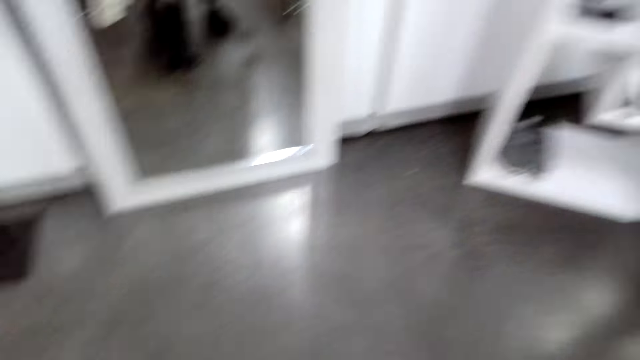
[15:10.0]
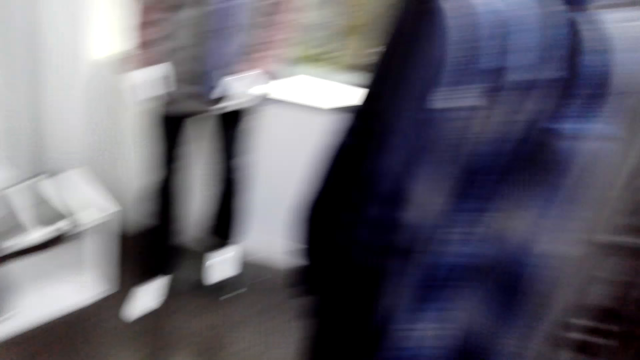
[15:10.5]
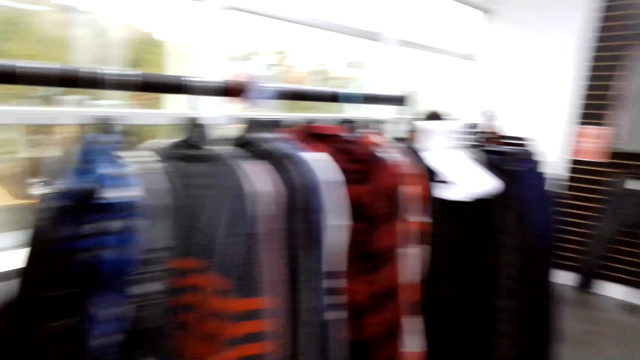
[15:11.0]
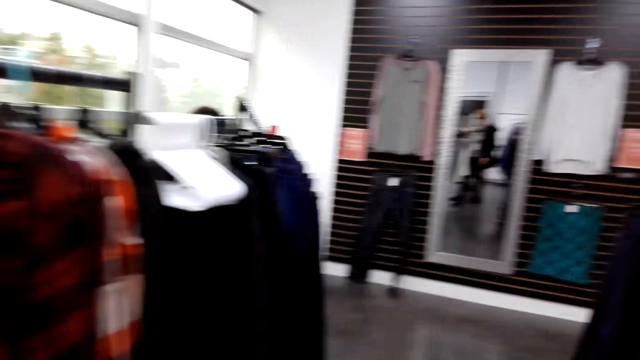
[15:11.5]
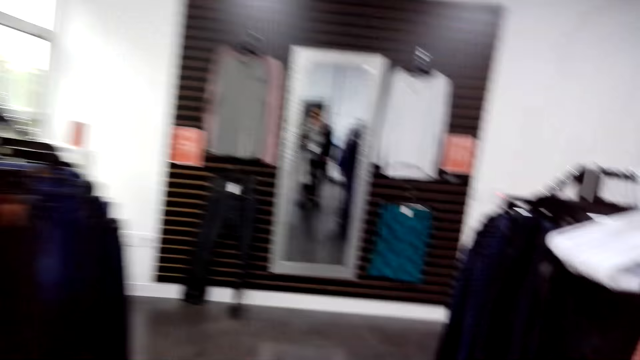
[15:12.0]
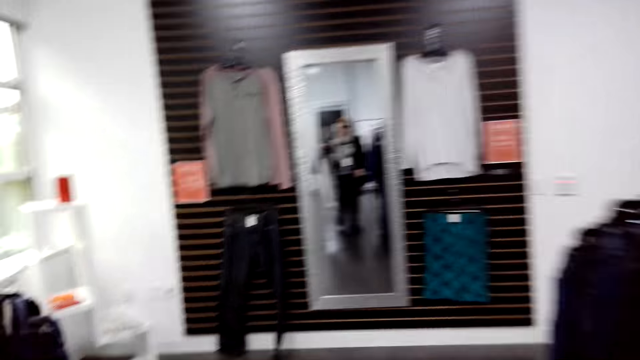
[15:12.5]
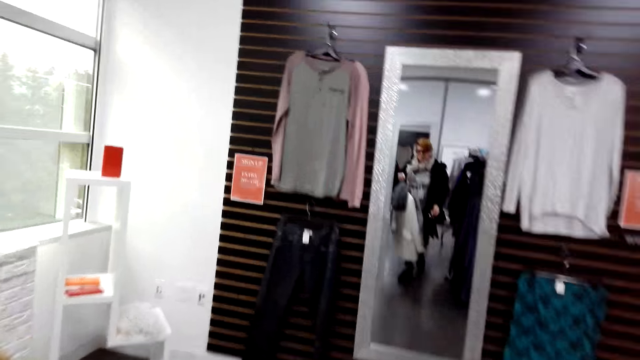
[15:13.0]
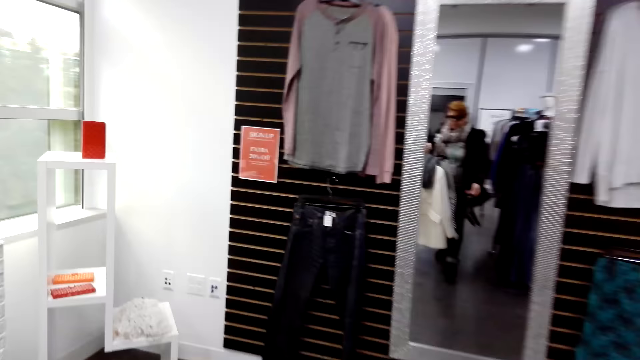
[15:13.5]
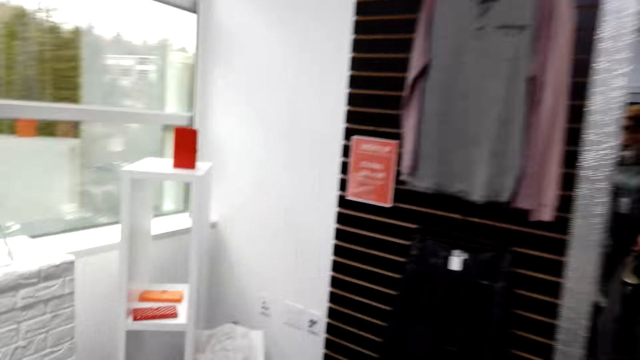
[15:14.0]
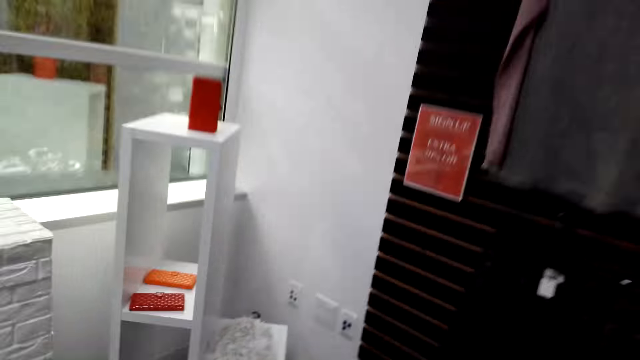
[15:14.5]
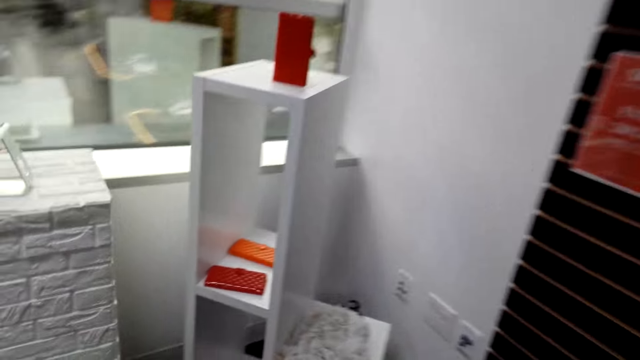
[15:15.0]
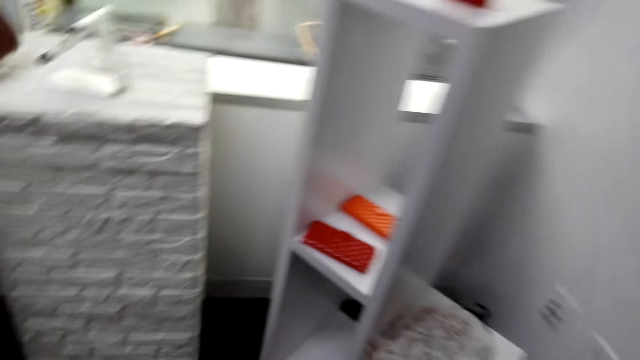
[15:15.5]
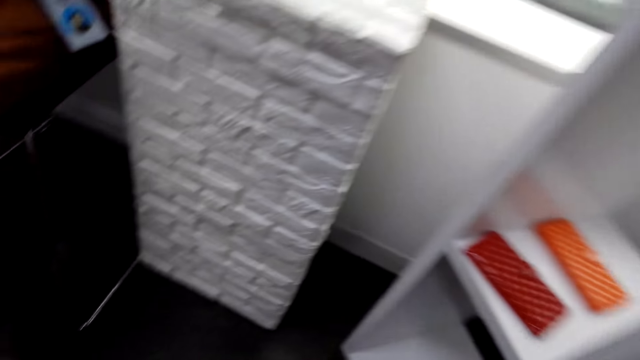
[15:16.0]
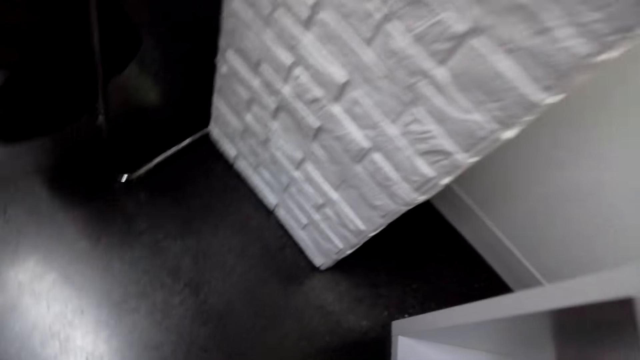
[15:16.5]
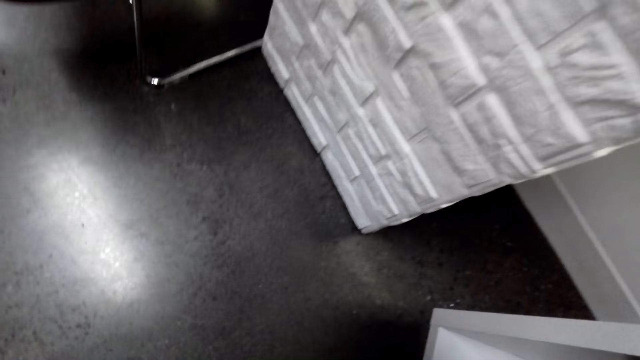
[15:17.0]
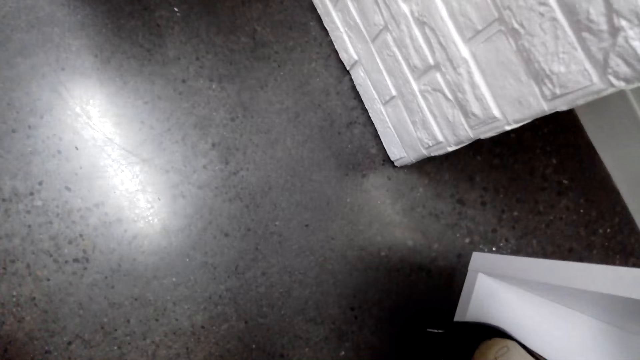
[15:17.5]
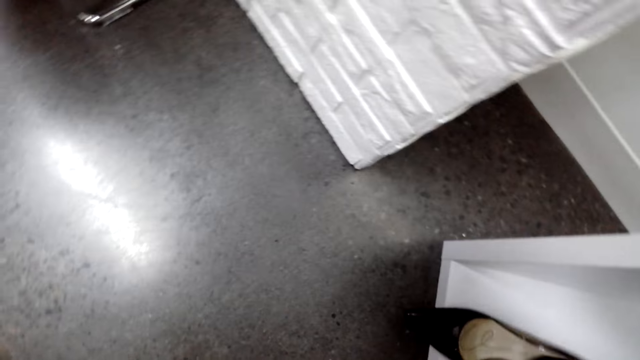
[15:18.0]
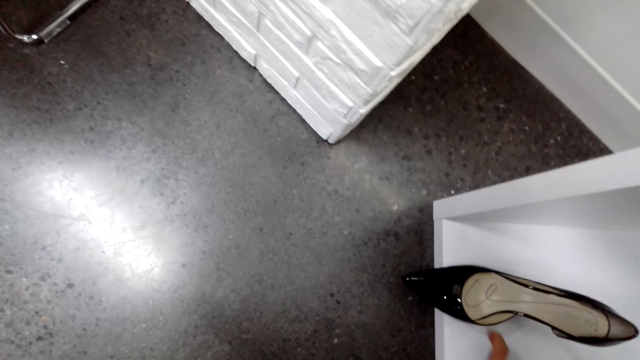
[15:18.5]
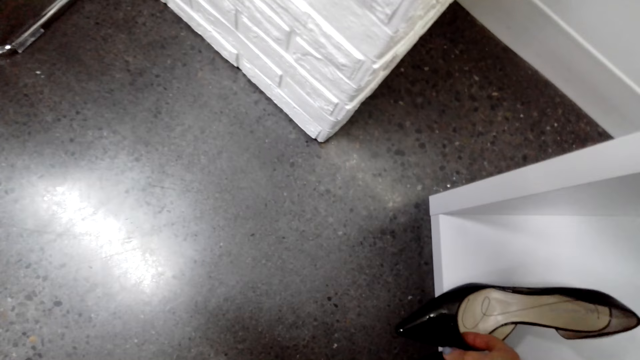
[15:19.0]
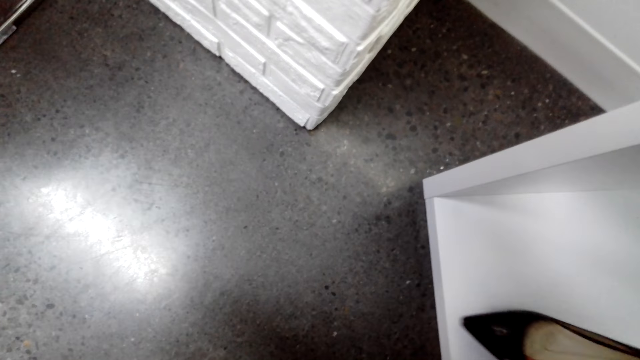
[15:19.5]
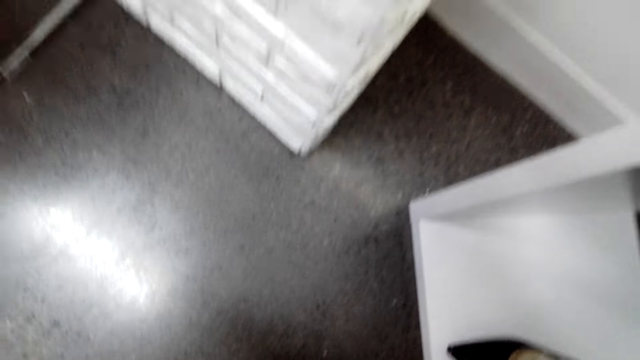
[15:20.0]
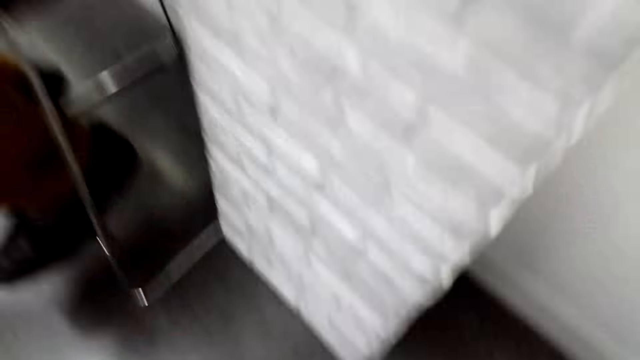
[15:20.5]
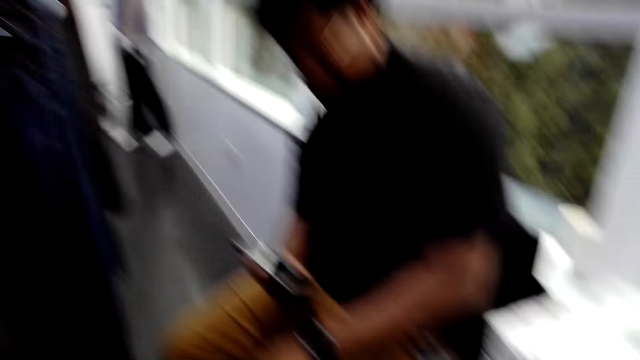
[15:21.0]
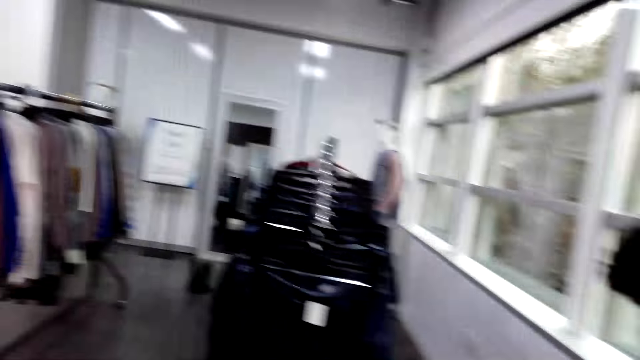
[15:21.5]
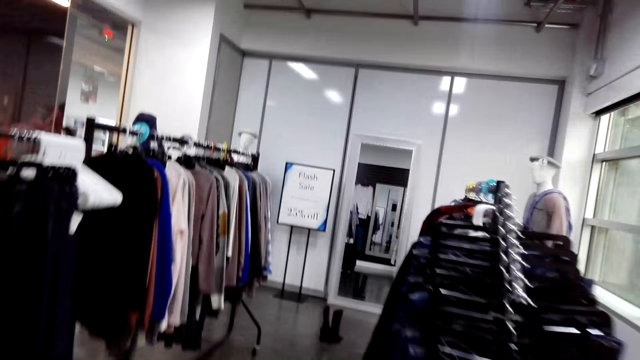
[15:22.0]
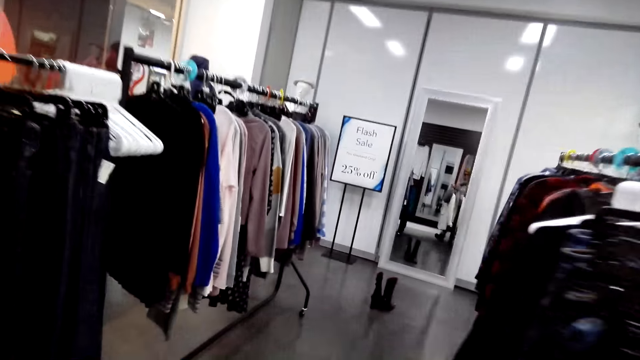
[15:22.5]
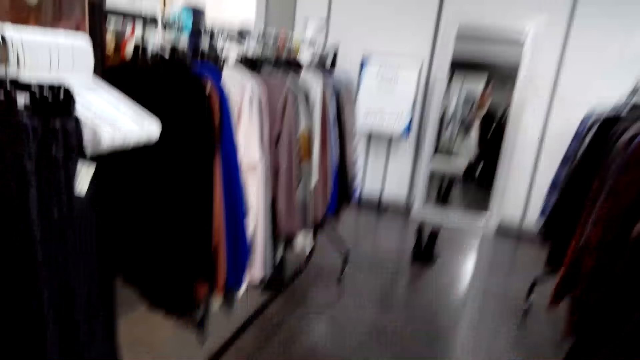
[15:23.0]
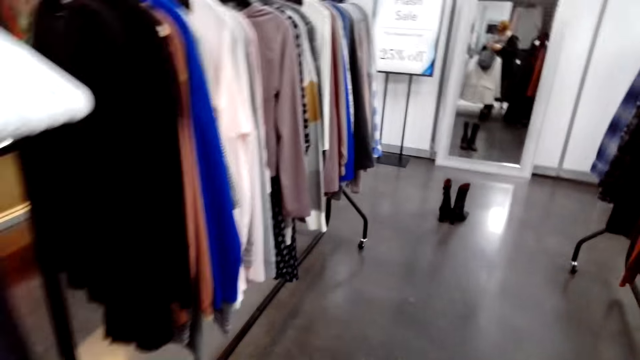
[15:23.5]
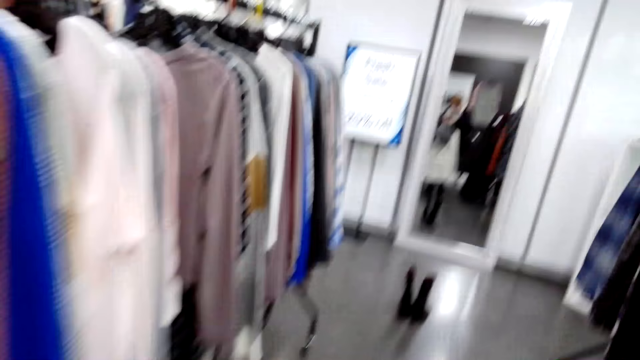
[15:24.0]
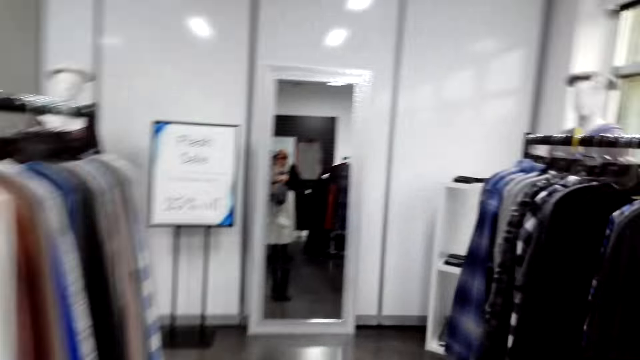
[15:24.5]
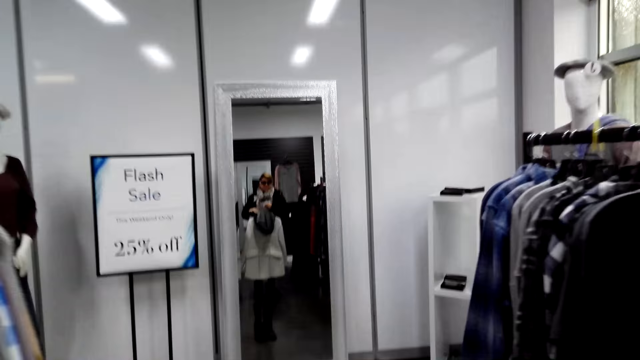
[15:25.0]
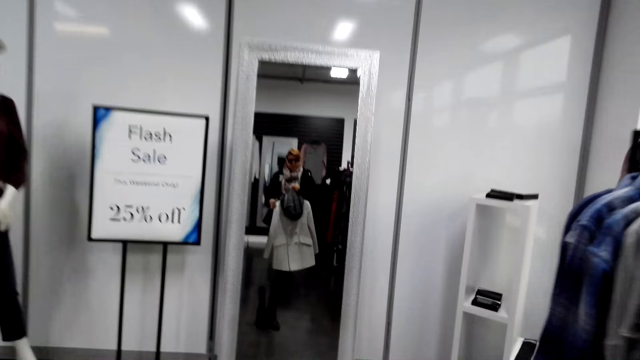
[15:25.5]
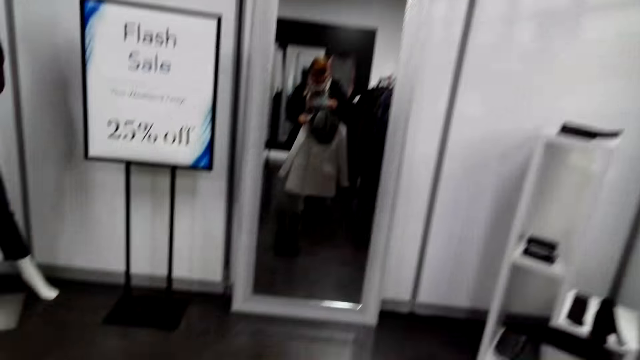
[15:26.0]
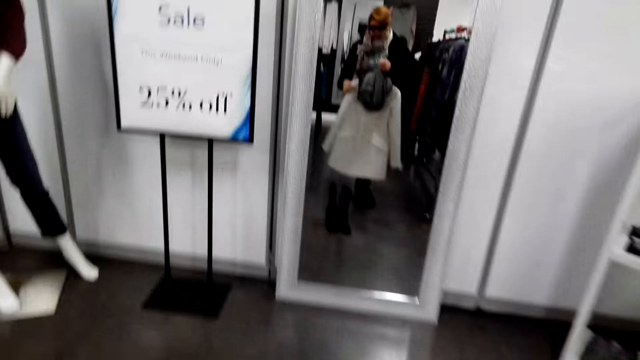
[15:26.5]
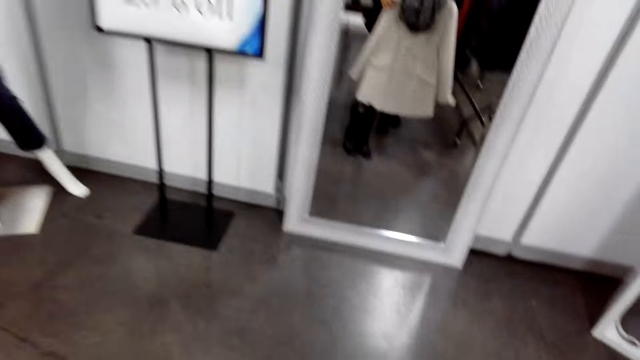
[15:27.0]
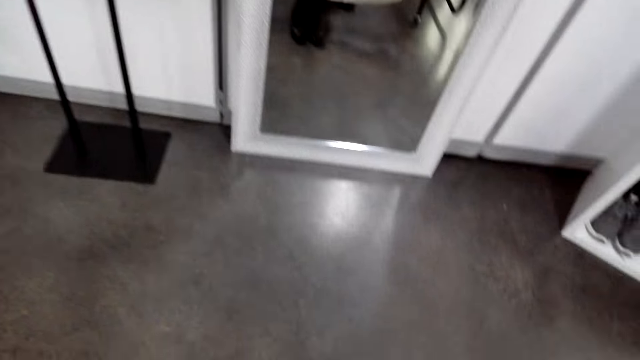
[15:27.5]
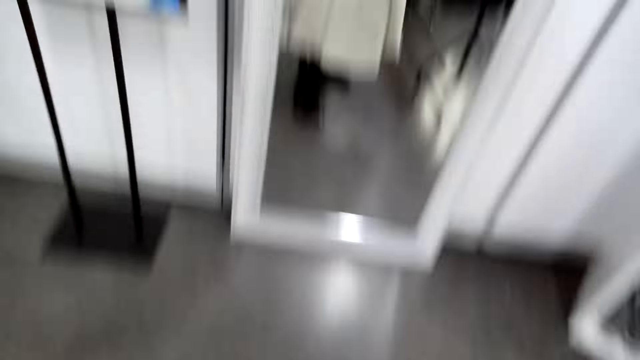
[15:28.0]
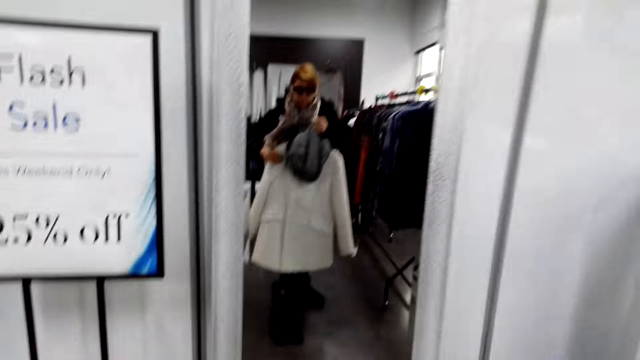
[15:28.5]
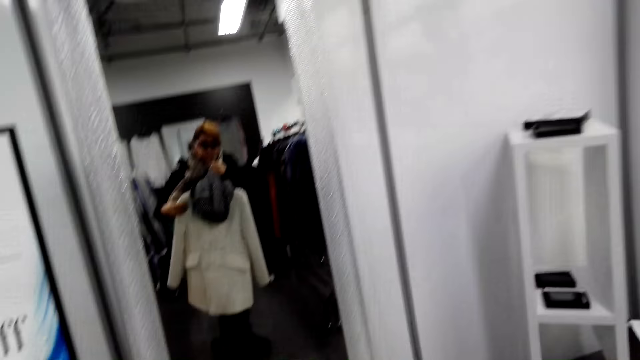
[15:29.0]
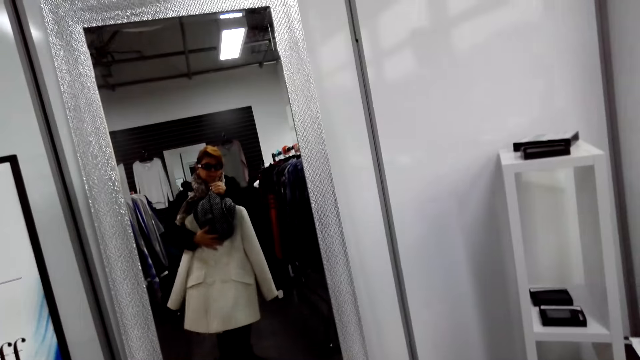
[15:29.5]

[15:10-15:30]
The camera wearer turns back. They stare at the cloths on the fabric holder. They walk forward, walk left, and turn left. They put a pair of shoes in the wooden board. They move around the room. They touch the shoes on the shelf. They turn left. They stare at the cloths on the fabric holder. They walk forward. They move towards the mirror. They look in the mirror.
